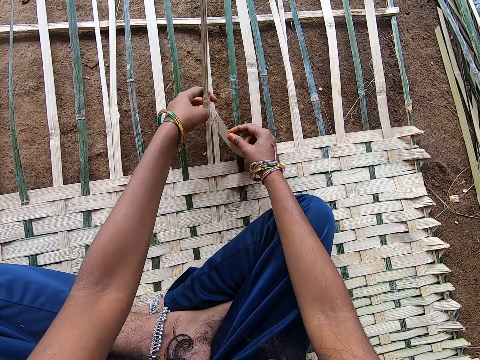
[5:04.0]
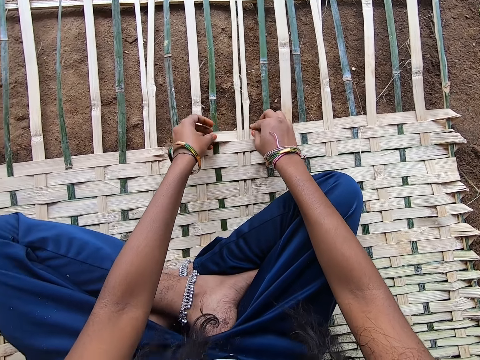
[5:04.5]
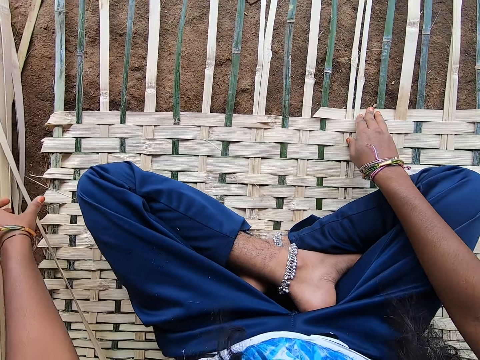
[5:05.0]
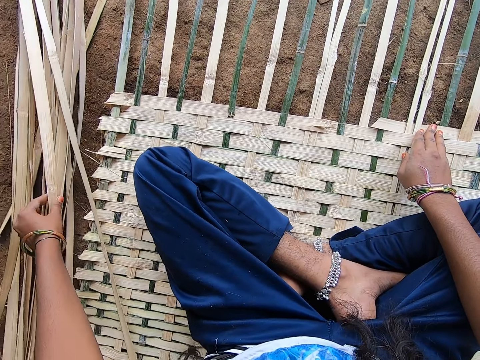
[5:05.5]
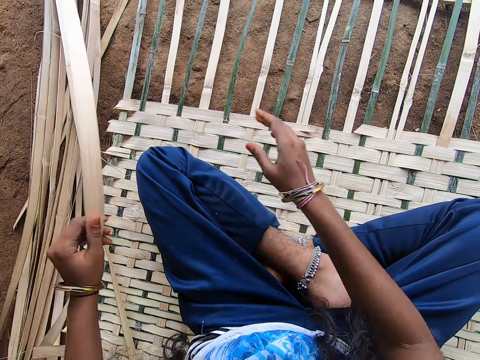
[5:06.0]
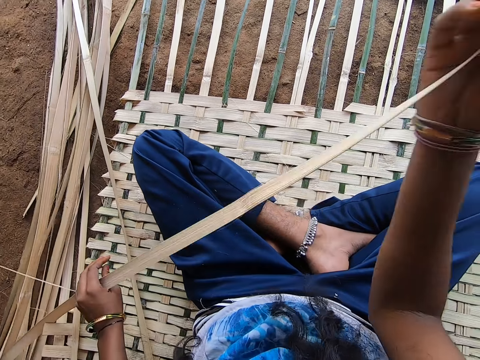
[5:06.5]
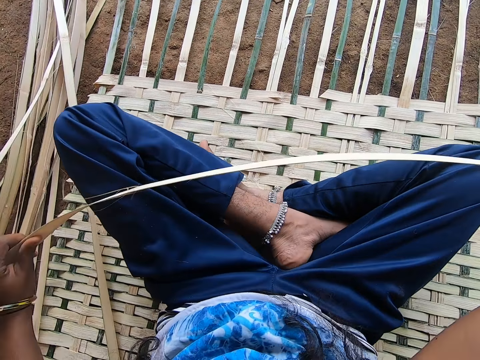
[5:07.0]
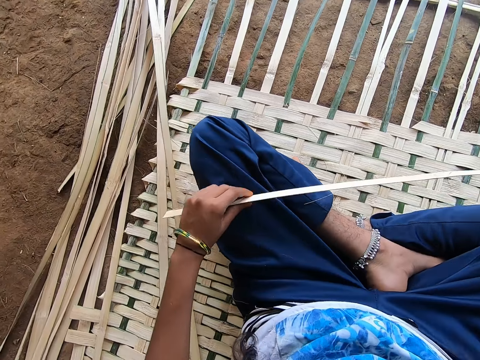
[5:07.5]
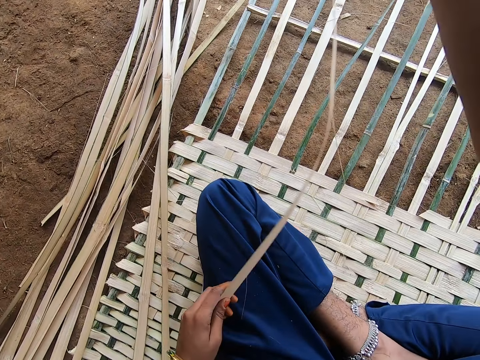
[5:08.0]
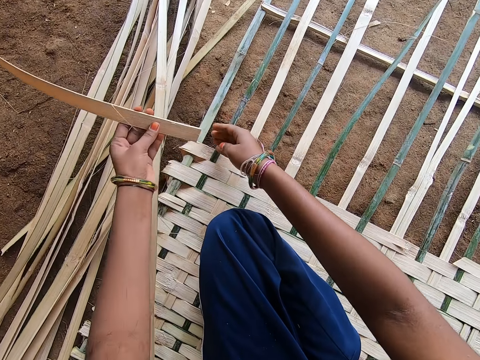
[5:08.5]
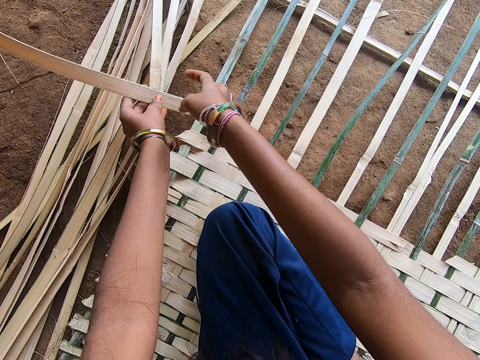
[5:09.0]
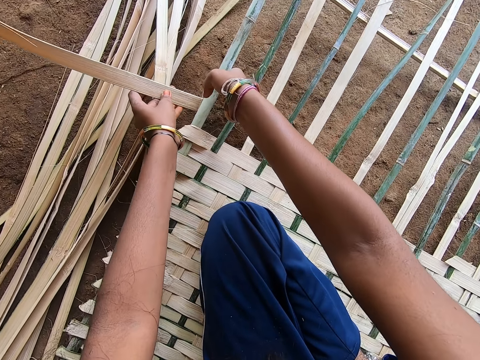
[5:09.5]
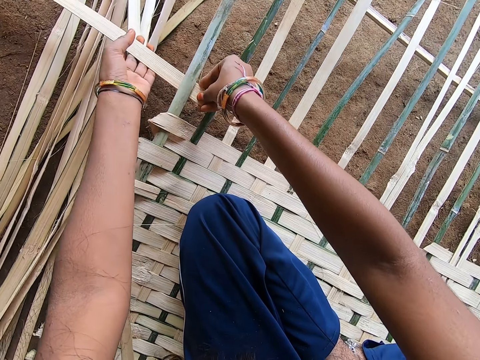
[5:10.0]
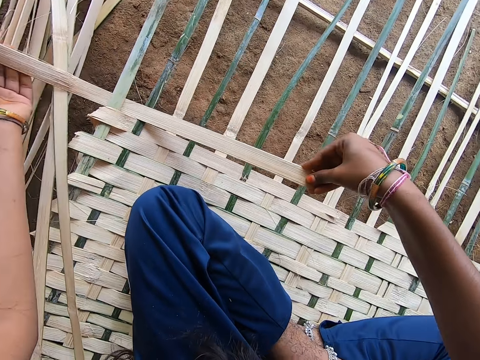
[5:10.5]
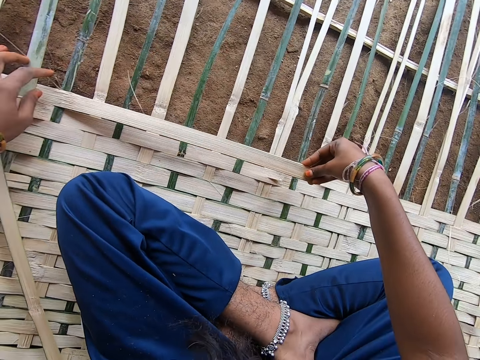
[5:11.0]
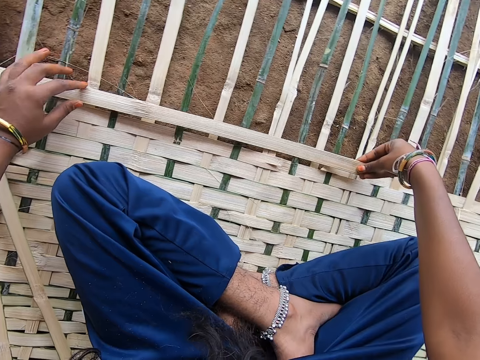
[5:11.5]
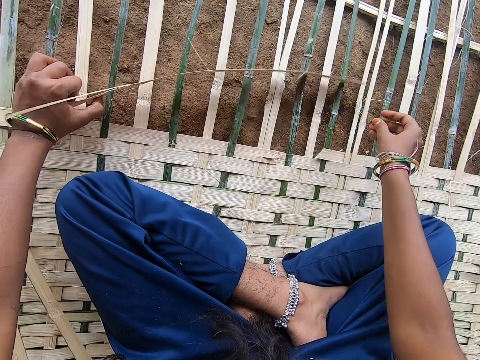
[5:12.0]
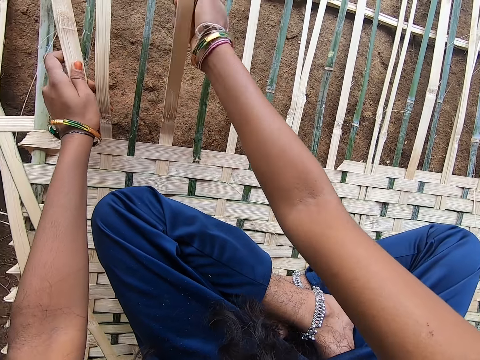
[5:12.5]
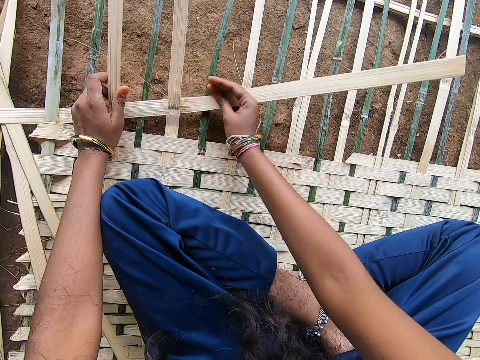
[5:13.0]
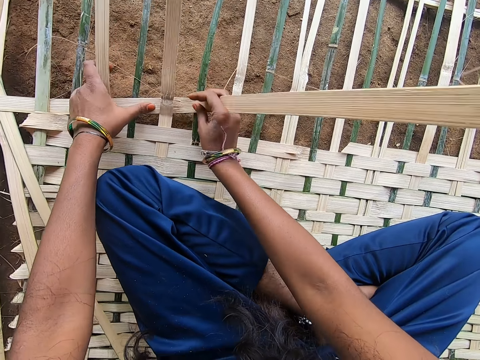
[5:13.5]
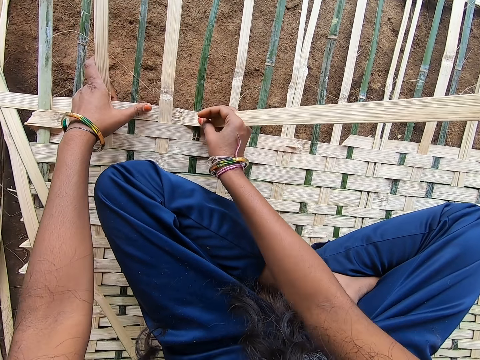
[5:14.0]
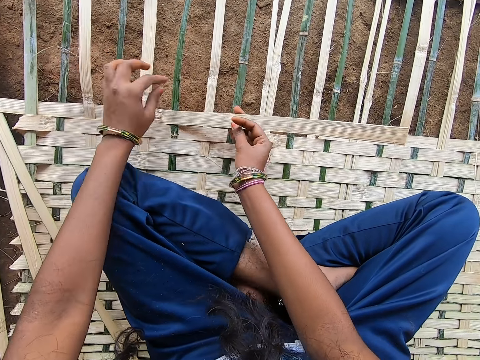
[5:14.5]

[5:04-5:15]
The camera wearer turns to the side. They pick a reed strand or fibre on the cluster. They adjust the fibre. They weave the mat with the fibre.

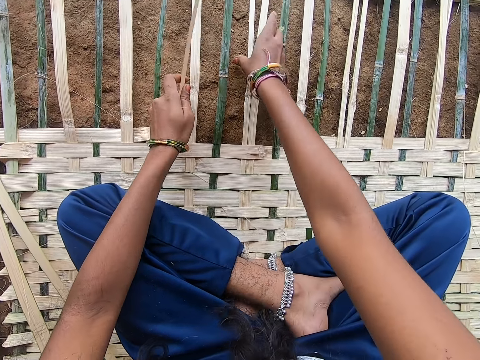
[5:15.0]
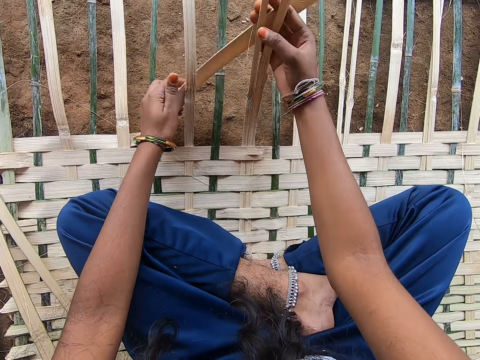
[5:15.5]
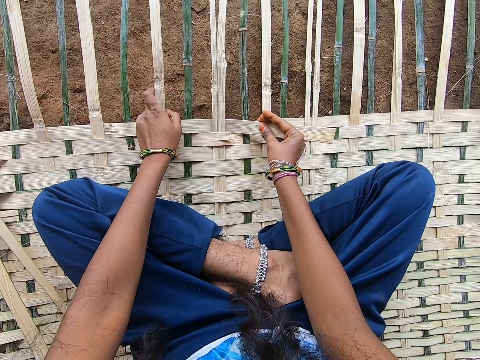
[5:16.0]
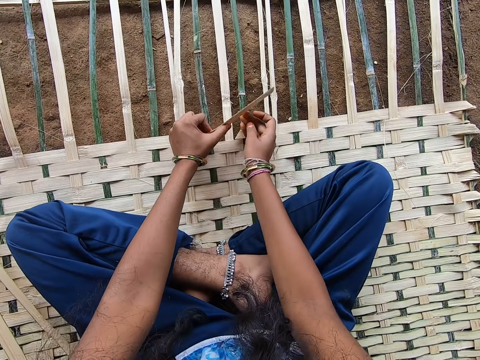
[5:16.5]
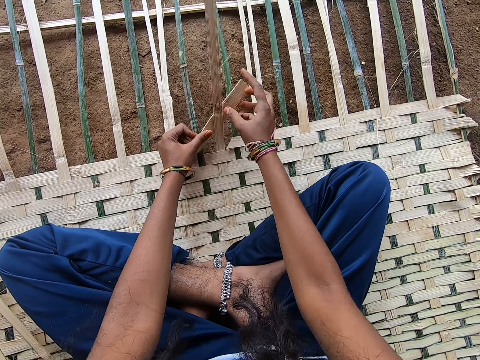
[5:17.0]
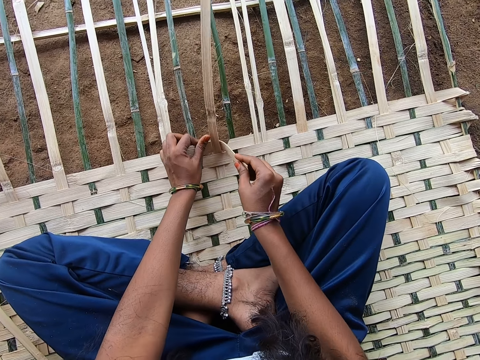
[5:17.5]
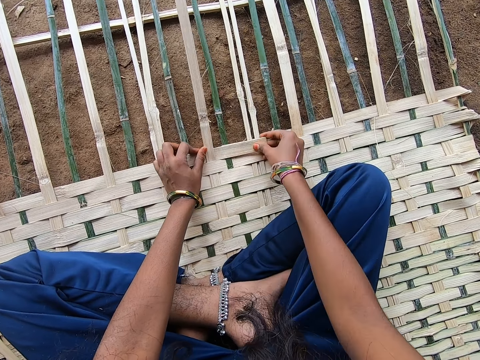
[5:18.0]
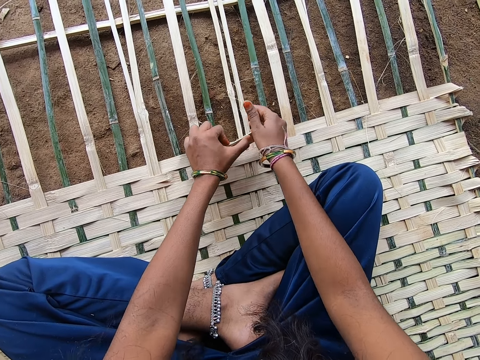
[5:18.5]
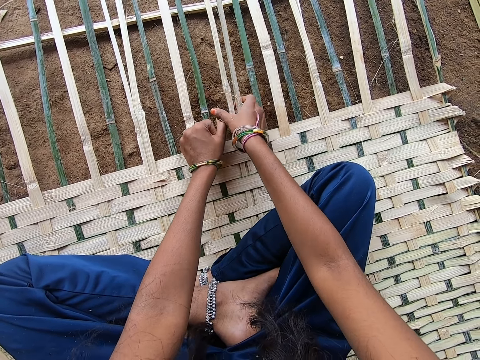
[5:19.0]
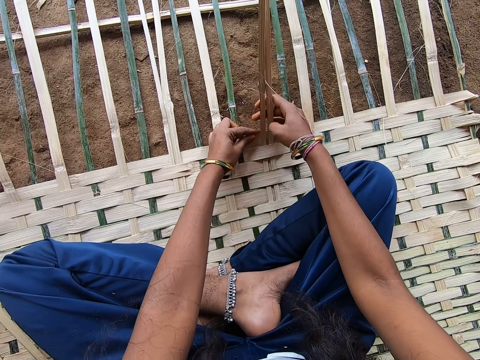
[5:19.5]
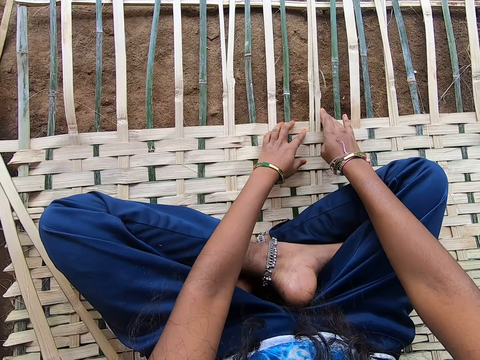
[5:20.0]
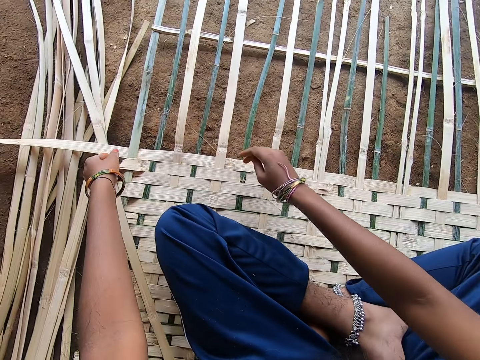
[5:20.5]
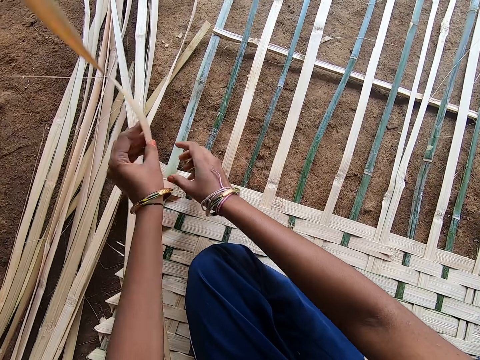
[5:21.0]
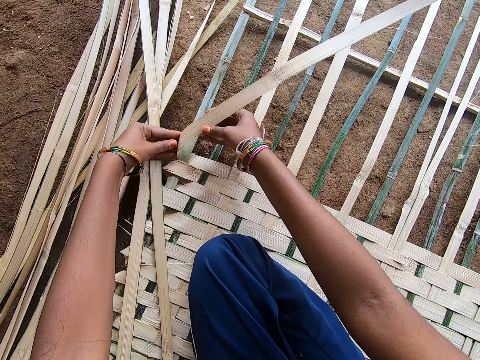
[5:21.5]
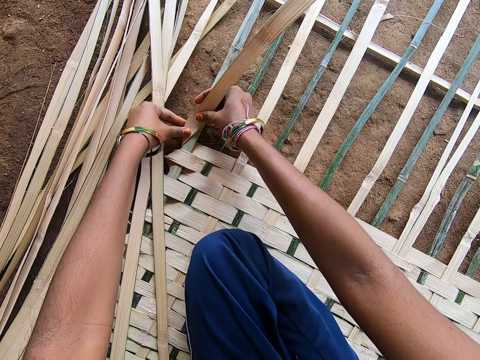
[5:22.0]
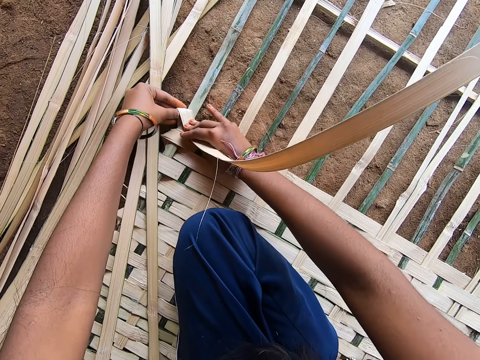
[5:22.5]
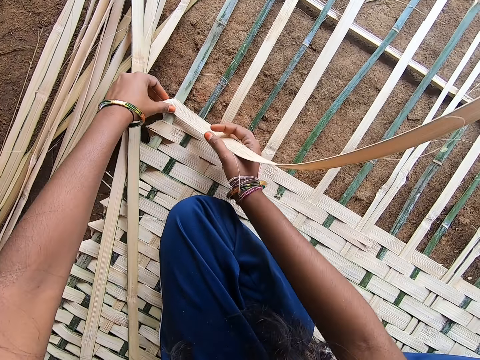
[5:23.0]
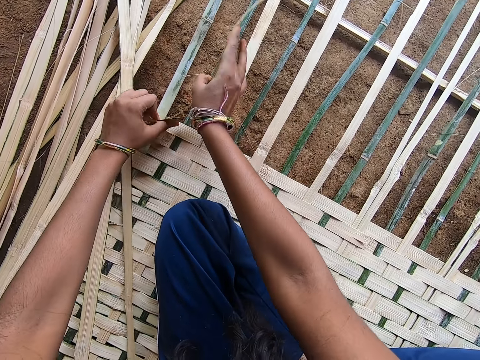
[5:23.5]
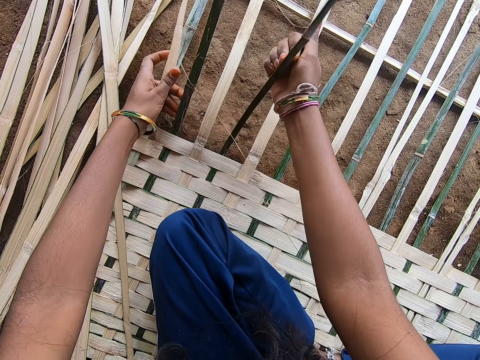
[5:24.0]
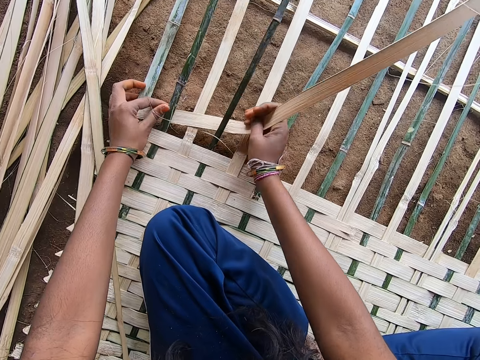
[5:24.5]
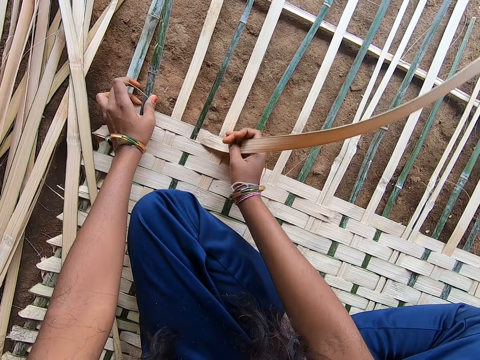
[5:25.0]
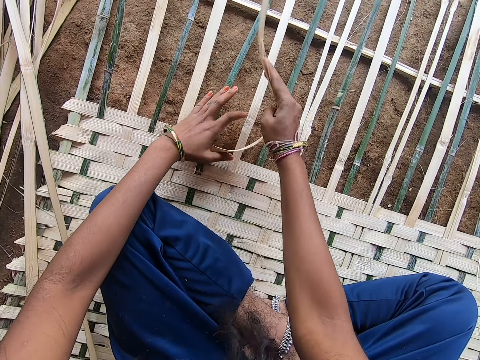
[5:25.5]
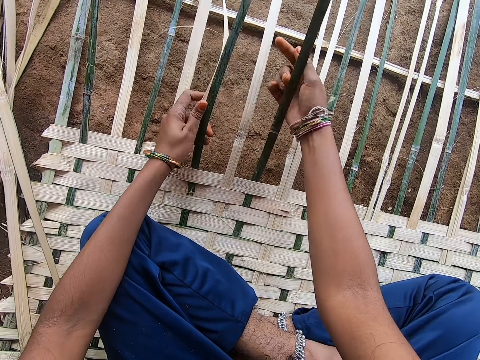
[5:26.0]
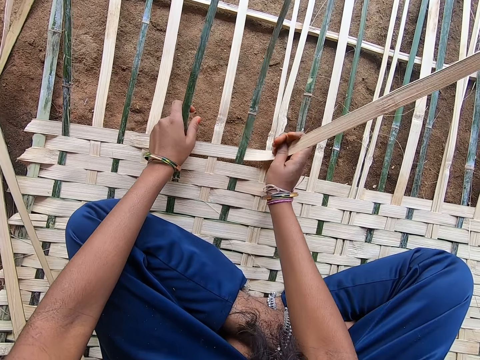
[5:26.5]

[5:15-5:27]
The camera wearer turns to the side. They adjust the hands. They weave the mat with fibre.

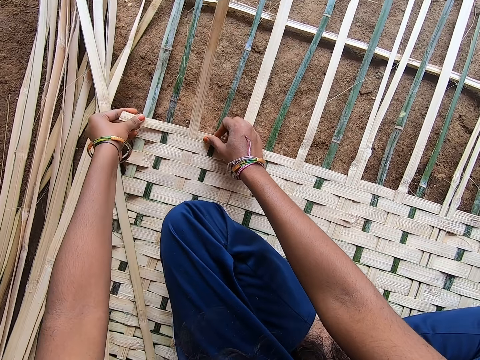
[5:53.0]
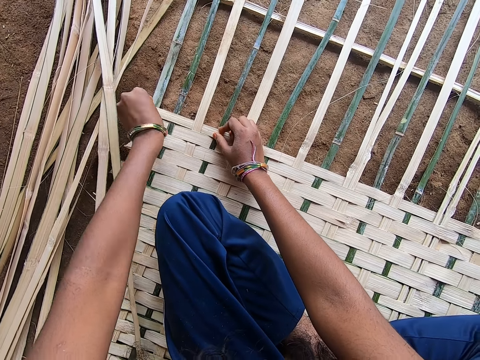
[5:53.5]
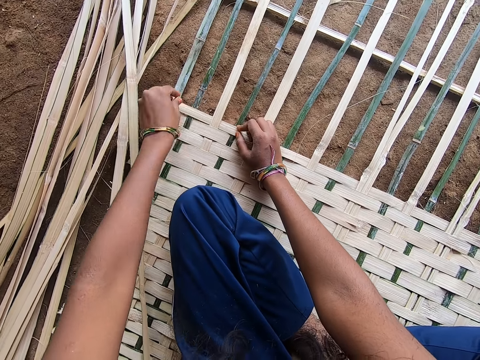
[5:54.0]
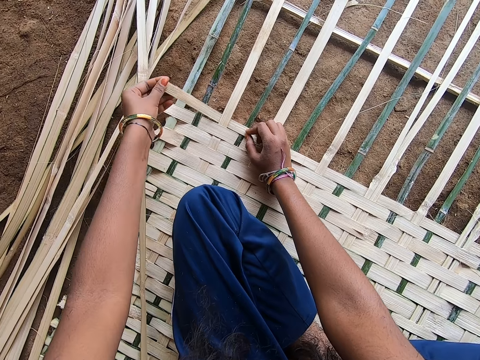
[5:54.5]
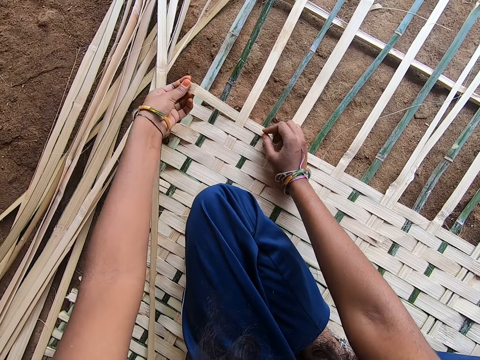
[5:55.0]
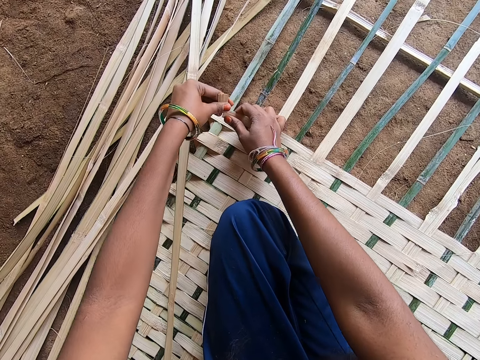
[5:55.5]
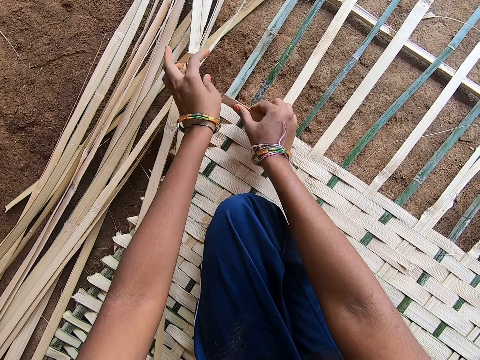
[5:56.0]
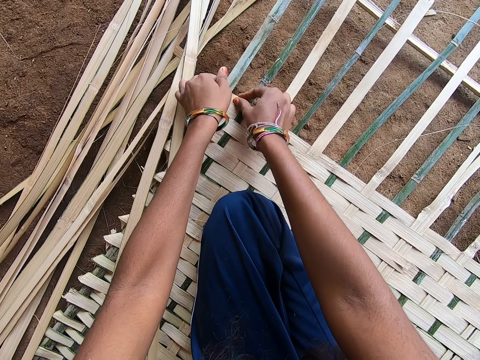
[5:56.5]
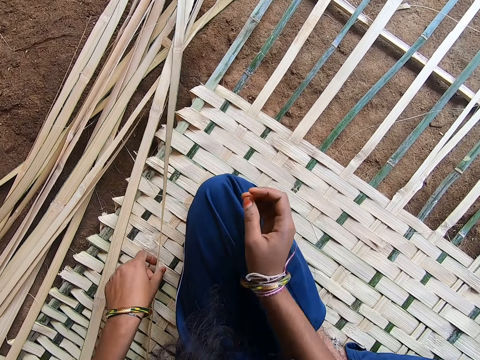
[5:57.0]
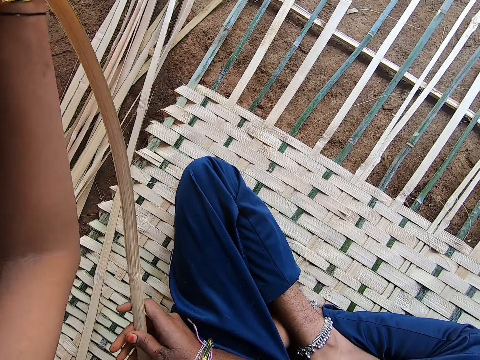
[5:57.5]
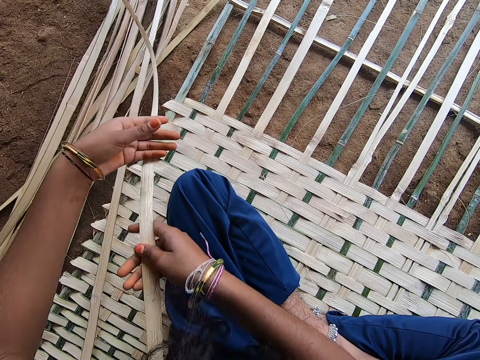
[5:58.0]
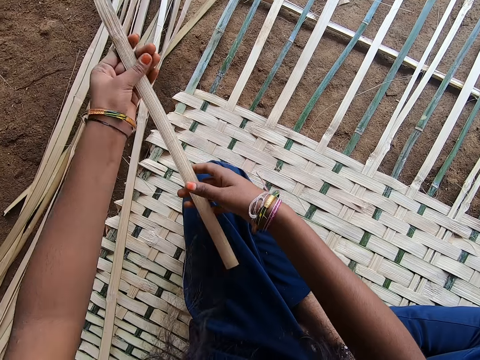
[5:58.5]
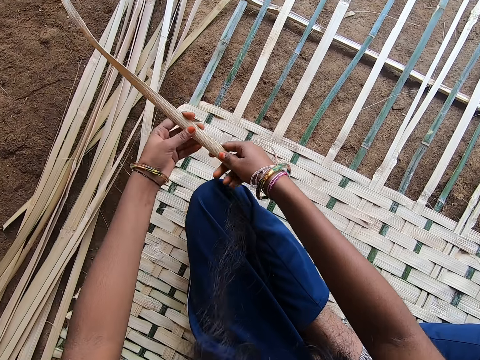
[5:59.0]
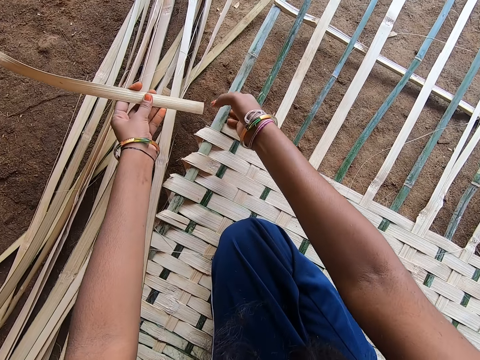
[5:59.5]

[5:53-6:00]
The camera wearer cuts a reed. They weave a mat with the reed. They pick a reed strand or fibre on the cluster. They adjust the fibre.
